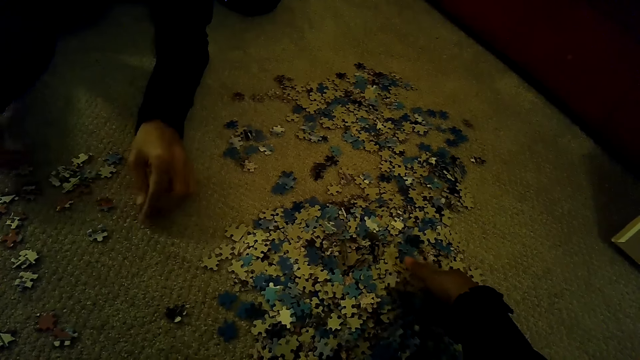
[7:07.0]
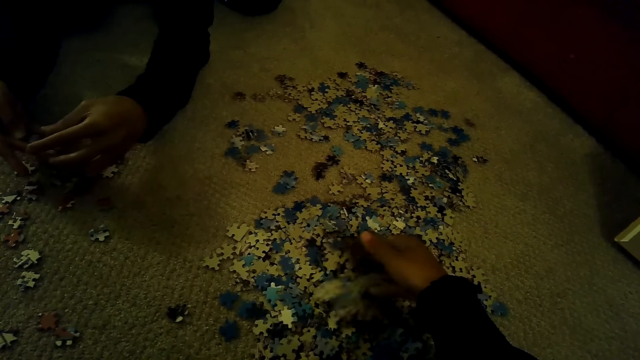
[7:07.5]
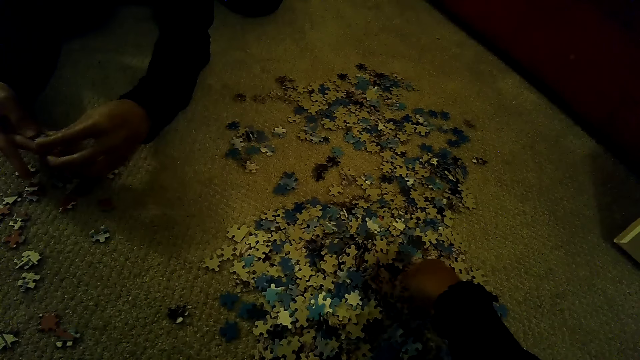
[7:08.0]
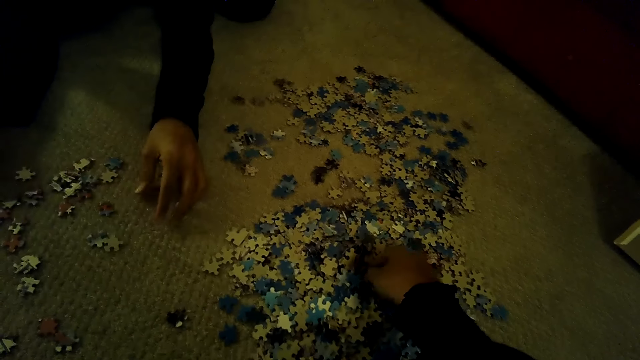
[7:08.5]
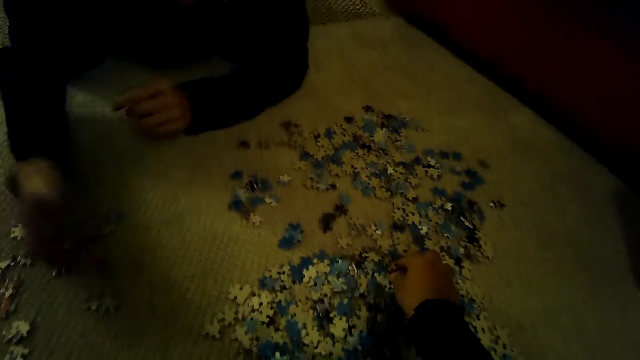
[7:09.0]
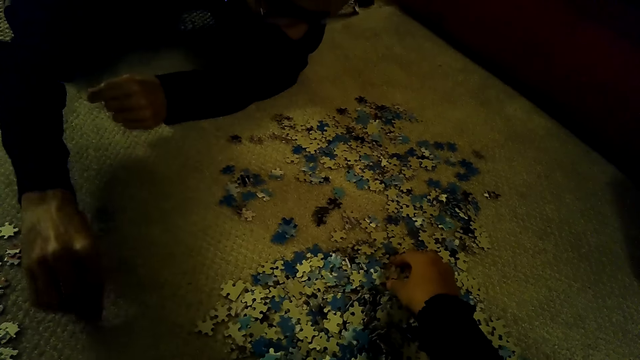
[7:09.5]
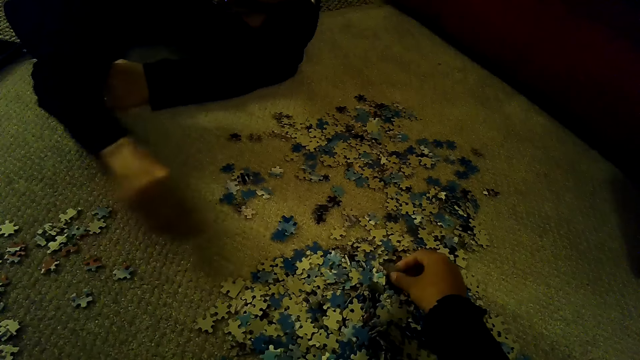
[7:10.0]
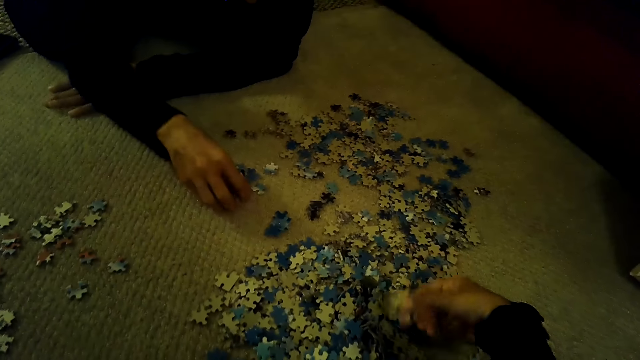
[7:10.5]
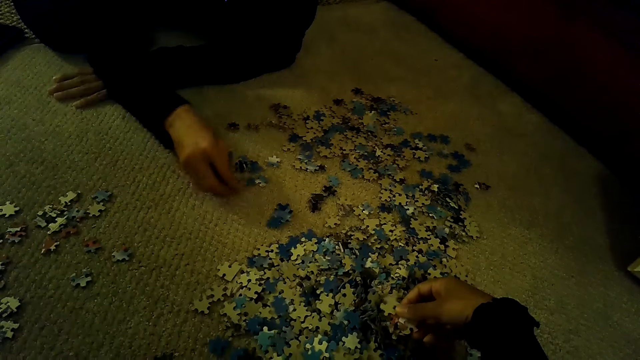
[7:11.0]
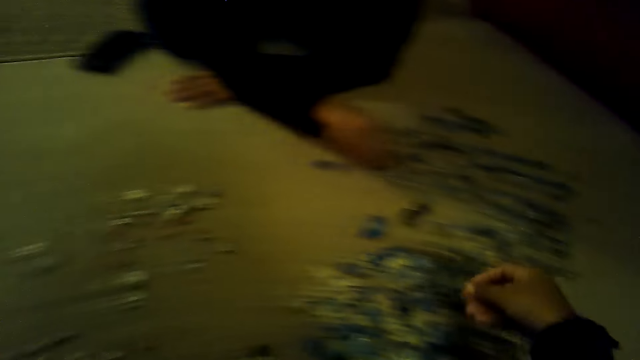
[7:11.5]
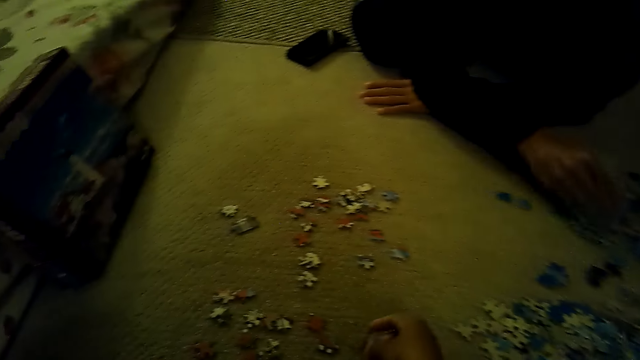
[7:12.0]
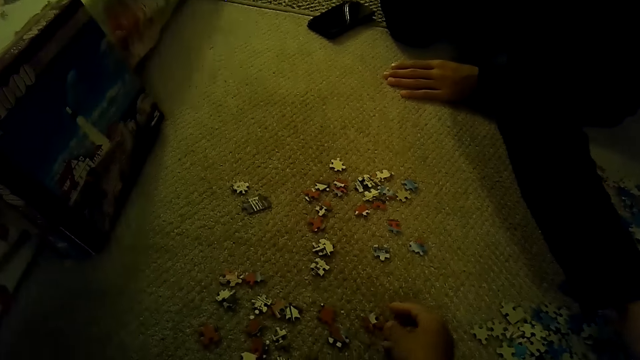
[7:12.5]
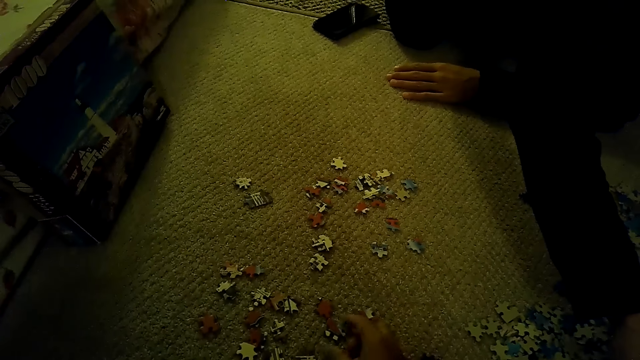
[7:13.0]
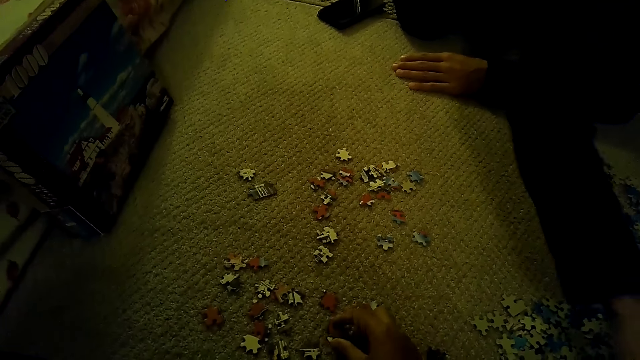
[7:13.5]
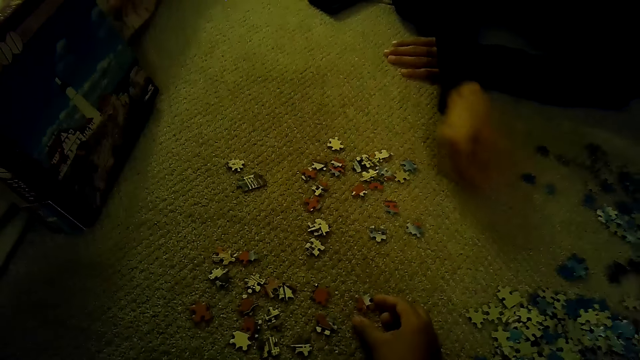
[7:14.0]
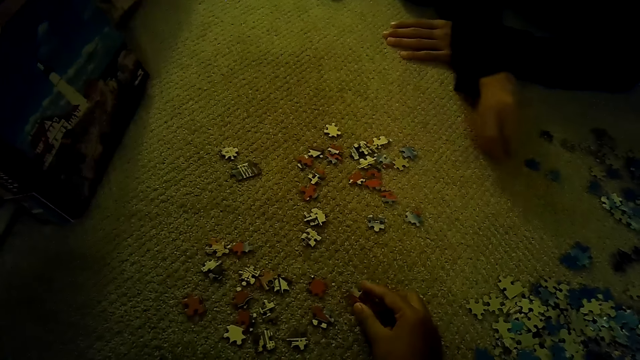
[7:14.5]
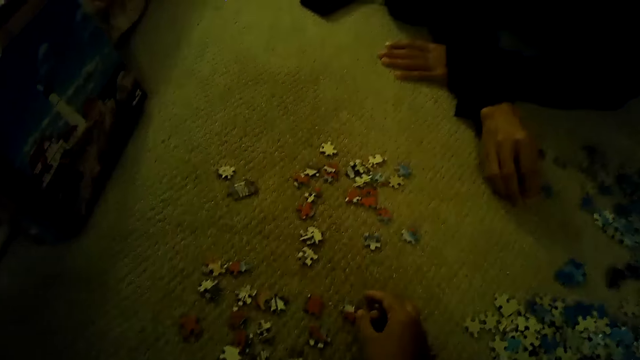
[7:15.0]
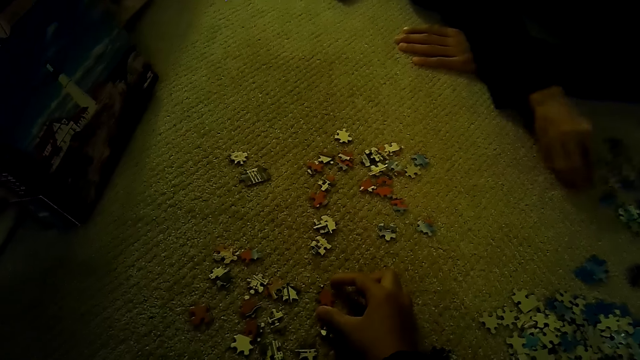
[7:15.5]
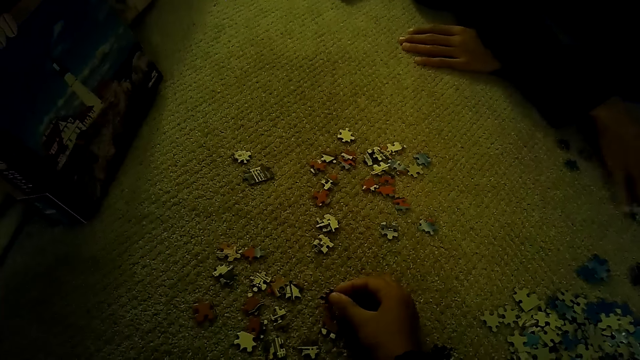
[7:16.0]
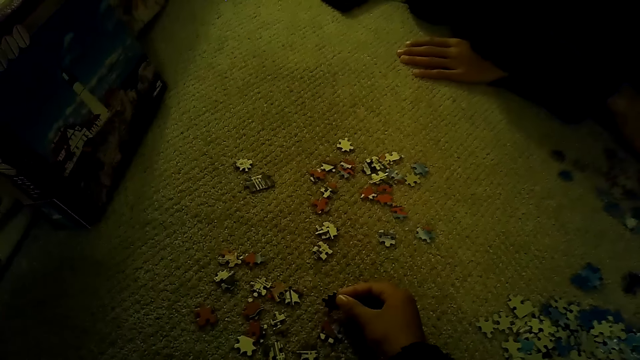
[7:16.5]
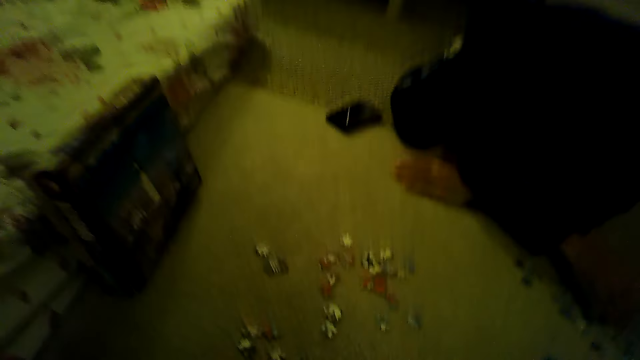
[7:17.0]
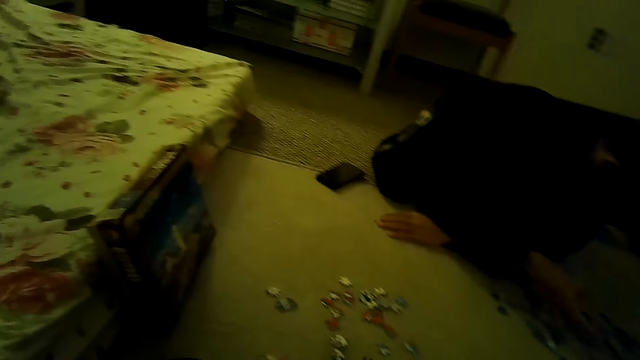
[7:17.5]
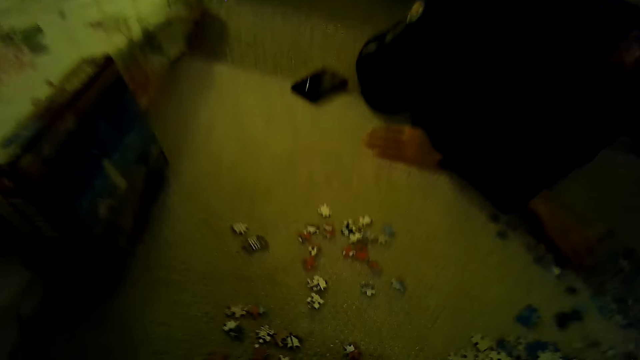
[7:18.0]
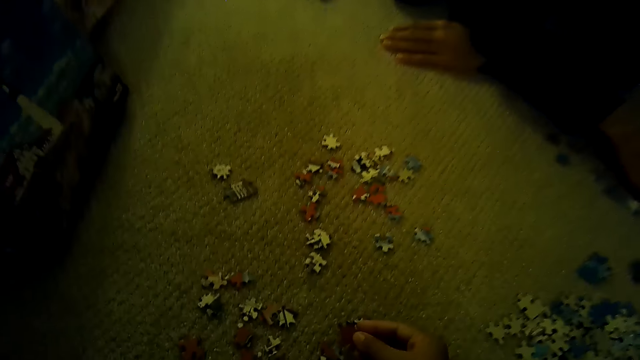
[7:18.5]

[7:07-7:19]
A man drops the piece of a jigsaw on the floor. Another man sorts the pieces of the jigsaw puzzle. The camera wearer sorts the pieces of the jigsaw puzzle. They move the jigsaw puzzle pieces. They play the jigsaw puzzle. A man plays the jigsaw puzzle.

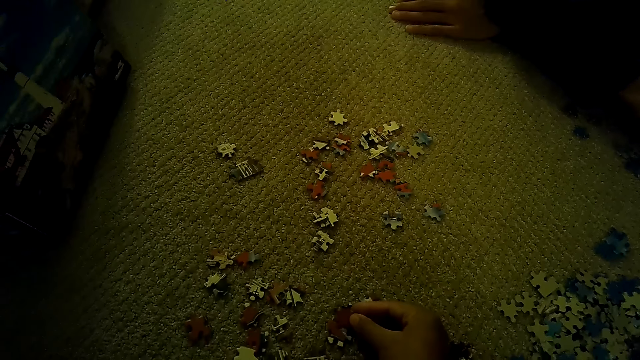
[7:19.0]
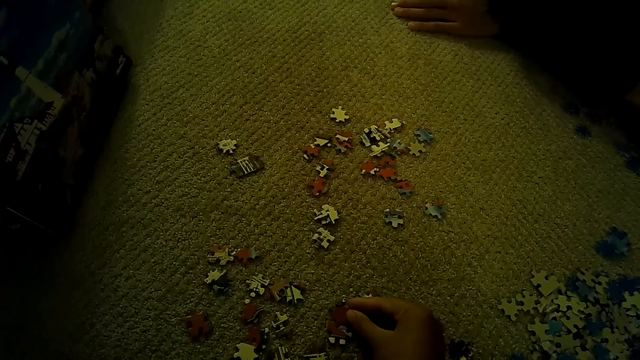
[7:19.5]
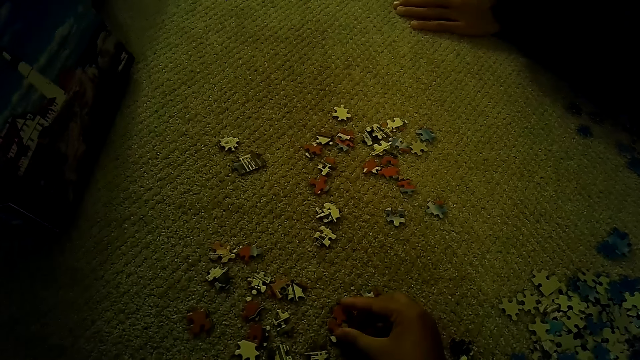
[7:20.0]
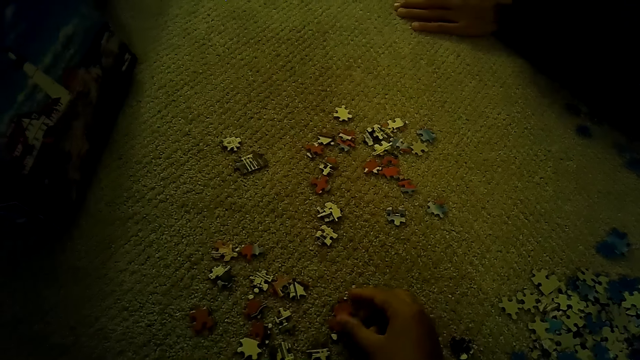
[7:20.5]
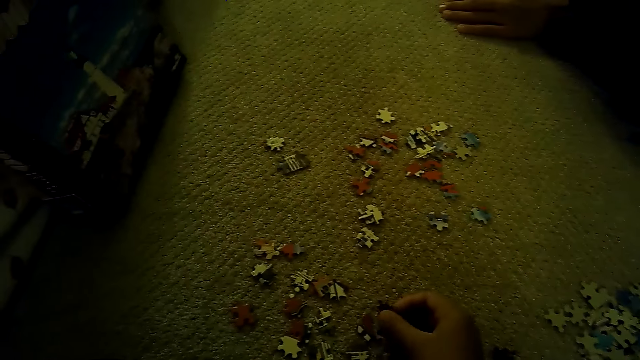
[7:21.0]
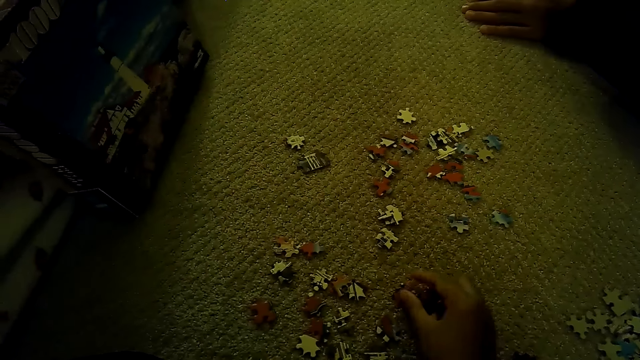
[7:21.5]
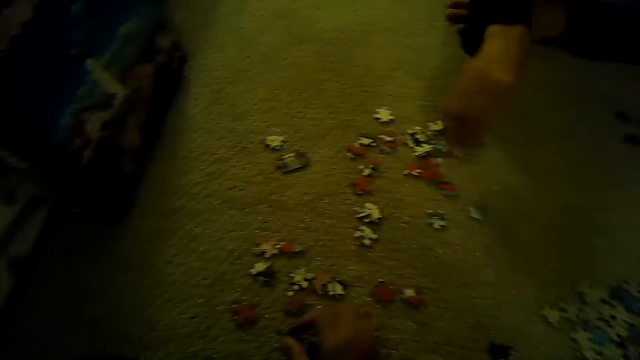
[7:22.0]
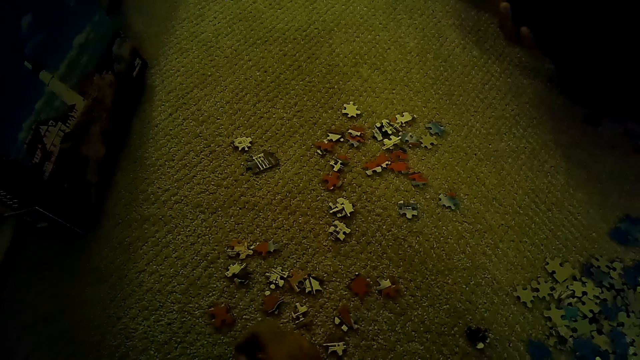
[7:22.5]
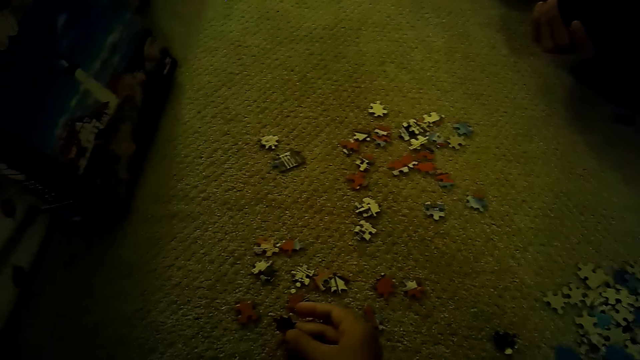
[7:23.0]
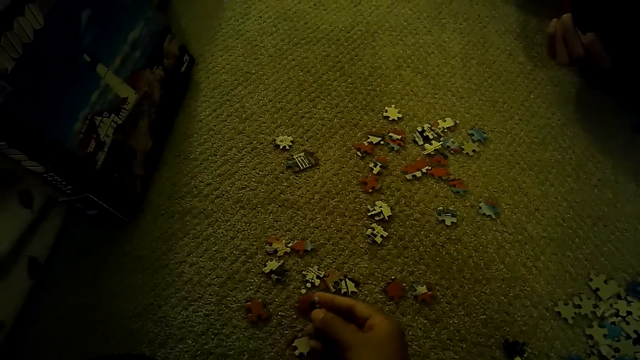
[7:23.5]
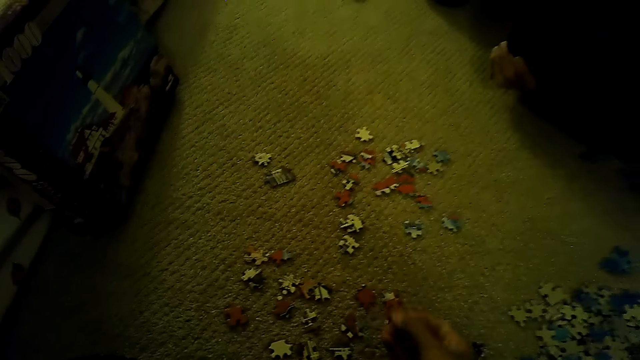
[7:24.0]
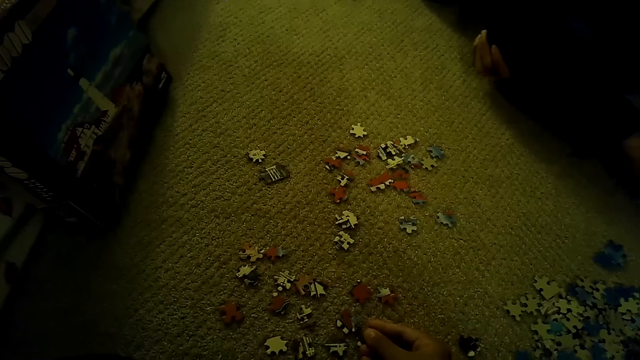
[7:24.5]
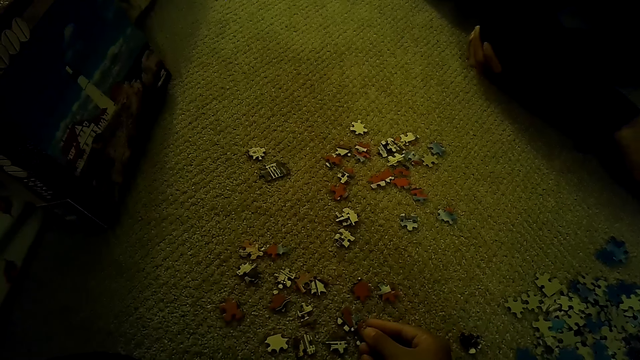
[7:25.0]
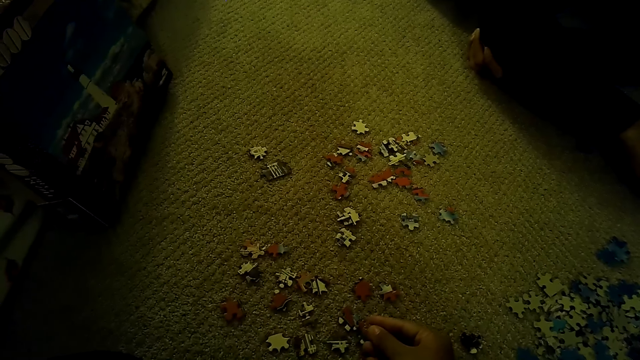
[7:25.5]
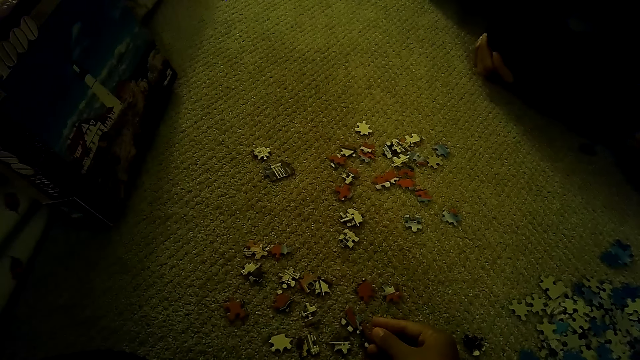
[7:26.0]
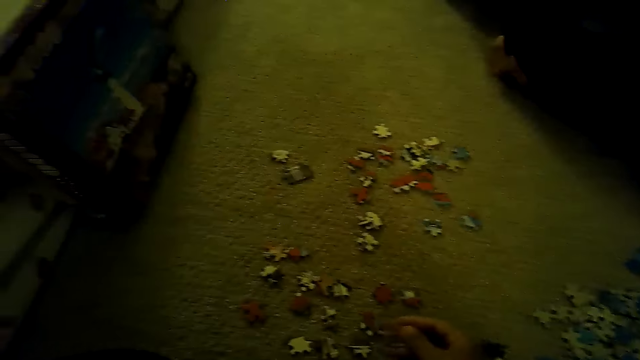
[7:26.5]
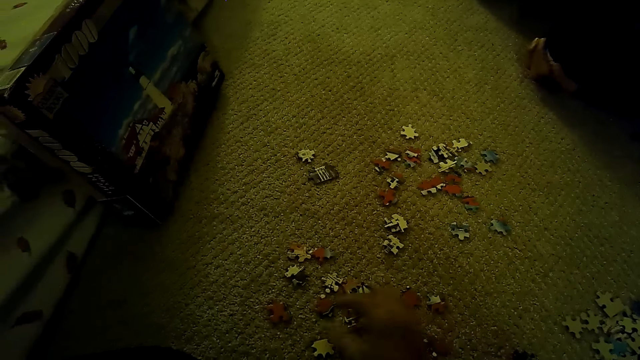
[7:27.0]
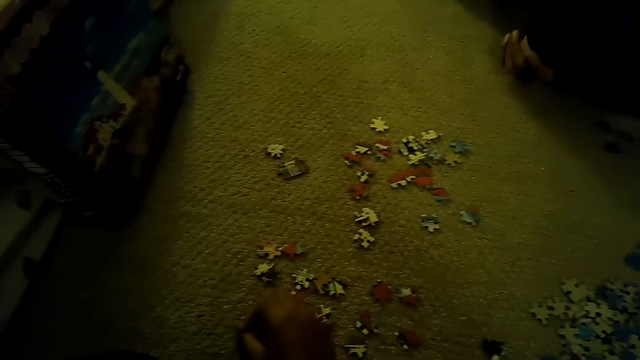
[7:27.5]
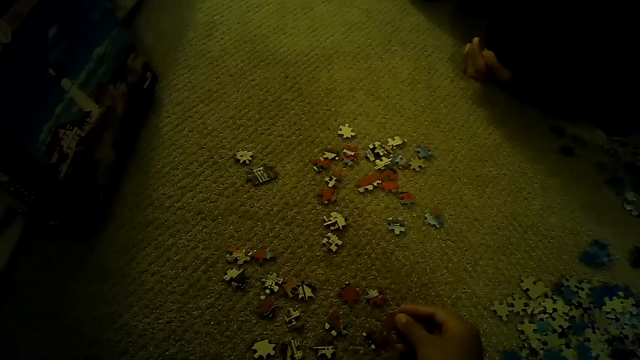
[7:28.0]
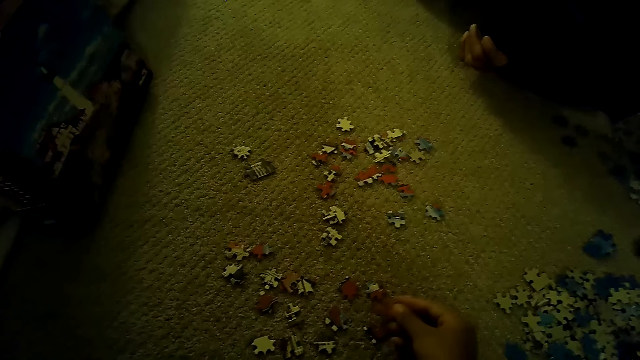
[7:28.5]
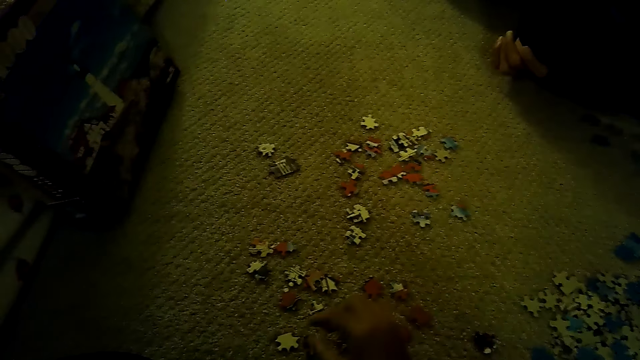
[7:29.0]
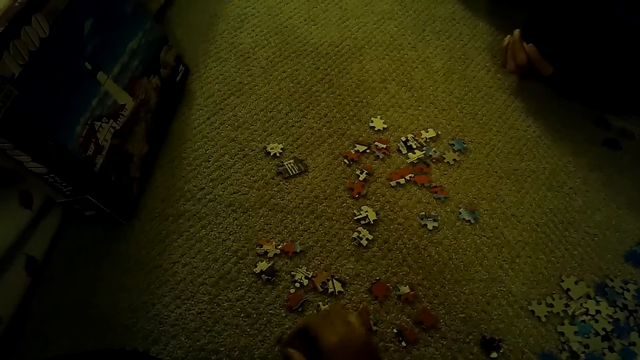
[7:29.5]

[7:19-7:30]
The camera wearer plays a jigsaw puzzle.
